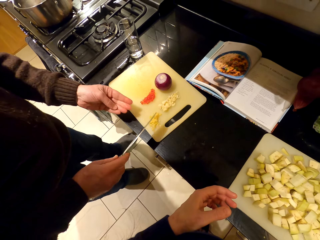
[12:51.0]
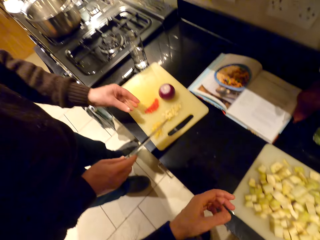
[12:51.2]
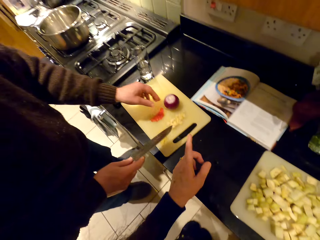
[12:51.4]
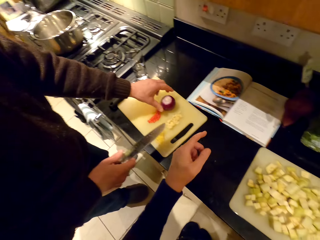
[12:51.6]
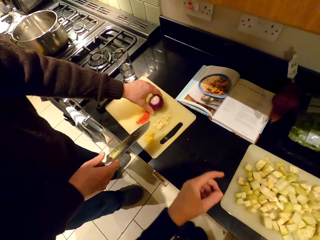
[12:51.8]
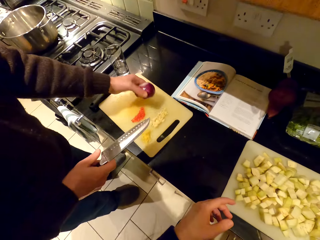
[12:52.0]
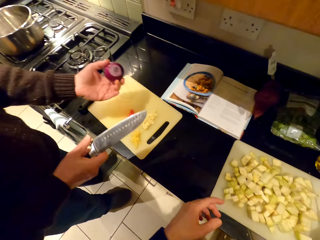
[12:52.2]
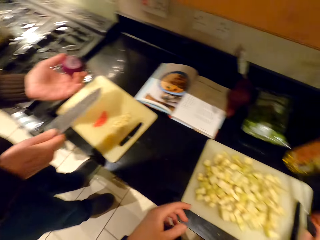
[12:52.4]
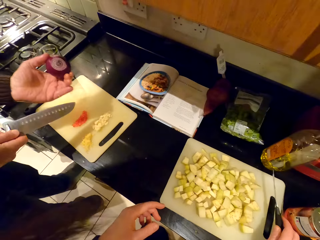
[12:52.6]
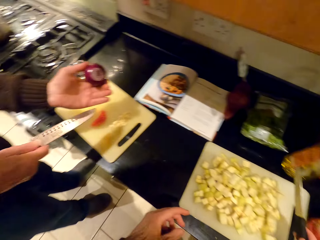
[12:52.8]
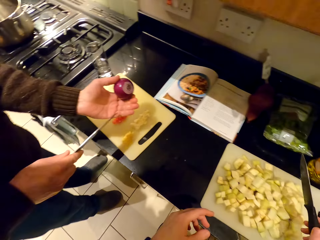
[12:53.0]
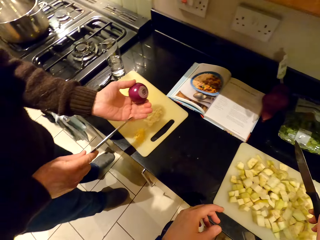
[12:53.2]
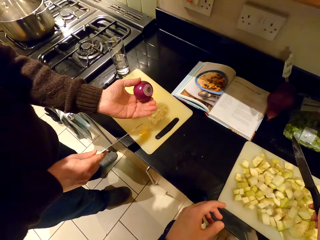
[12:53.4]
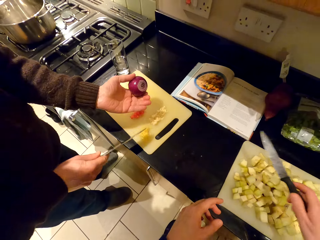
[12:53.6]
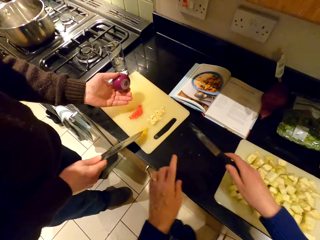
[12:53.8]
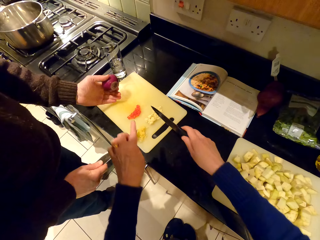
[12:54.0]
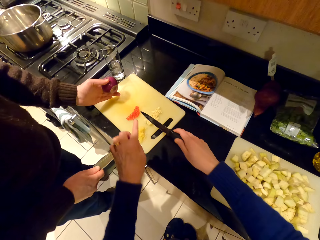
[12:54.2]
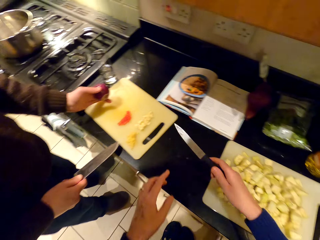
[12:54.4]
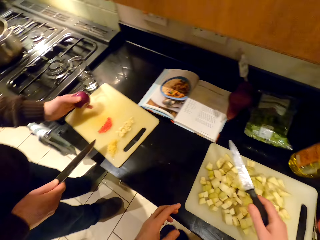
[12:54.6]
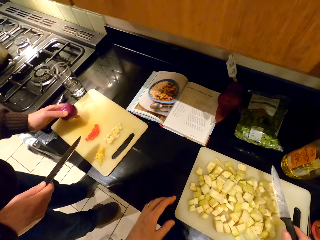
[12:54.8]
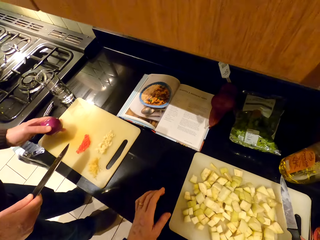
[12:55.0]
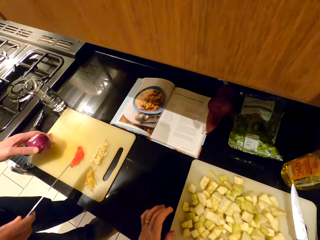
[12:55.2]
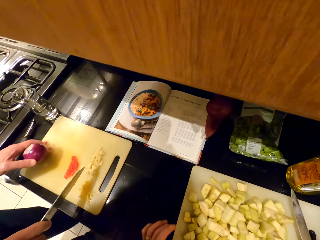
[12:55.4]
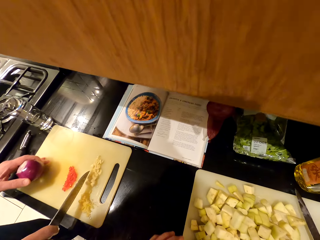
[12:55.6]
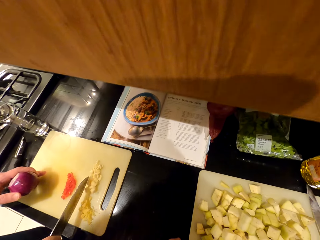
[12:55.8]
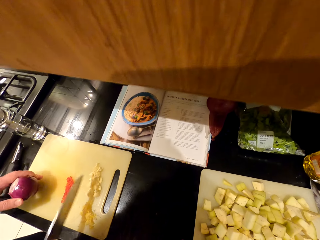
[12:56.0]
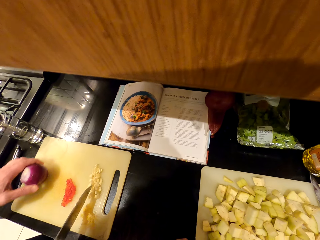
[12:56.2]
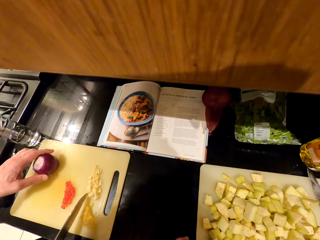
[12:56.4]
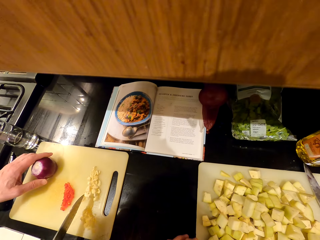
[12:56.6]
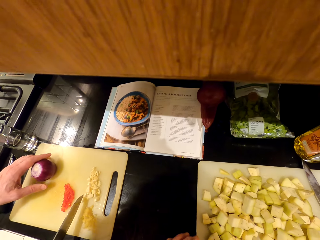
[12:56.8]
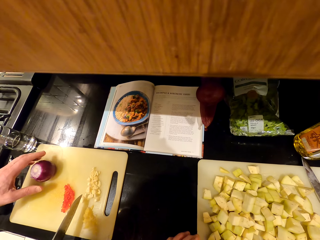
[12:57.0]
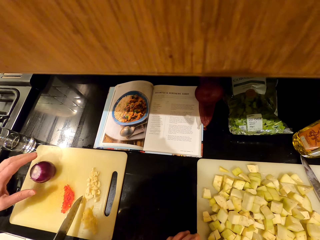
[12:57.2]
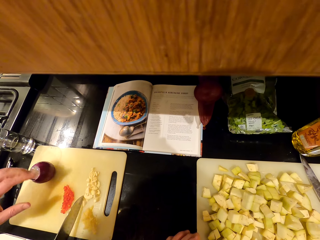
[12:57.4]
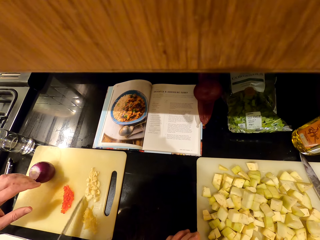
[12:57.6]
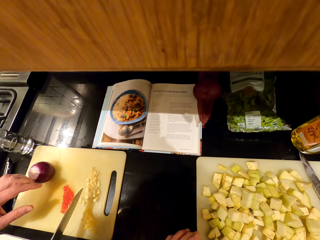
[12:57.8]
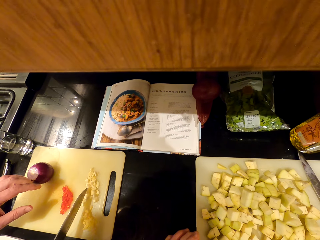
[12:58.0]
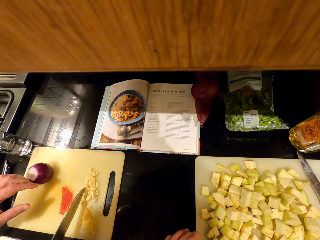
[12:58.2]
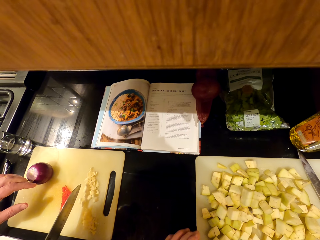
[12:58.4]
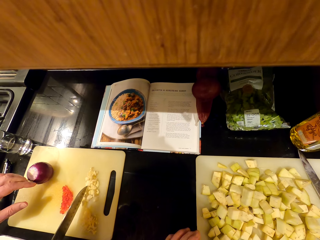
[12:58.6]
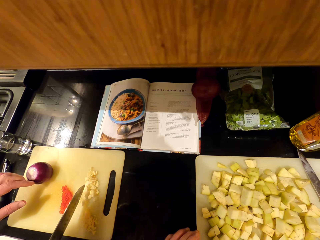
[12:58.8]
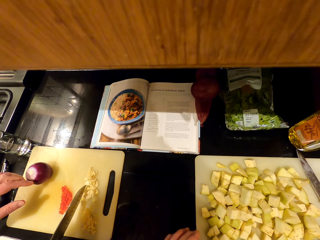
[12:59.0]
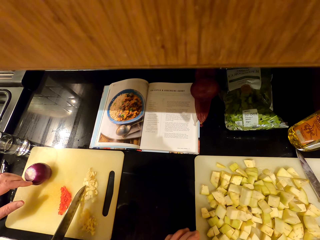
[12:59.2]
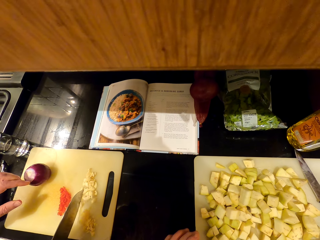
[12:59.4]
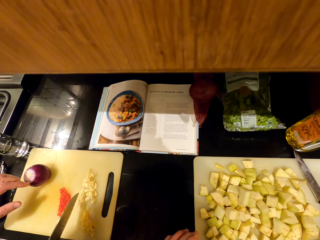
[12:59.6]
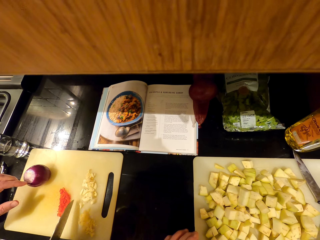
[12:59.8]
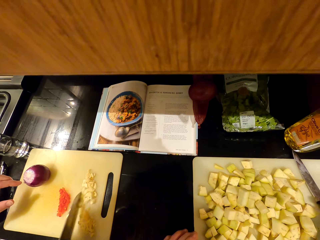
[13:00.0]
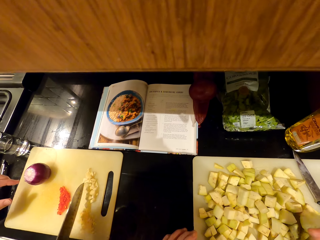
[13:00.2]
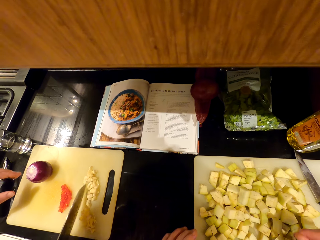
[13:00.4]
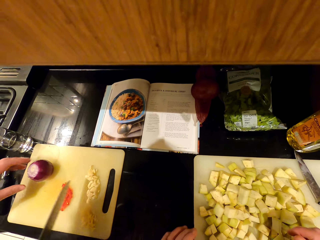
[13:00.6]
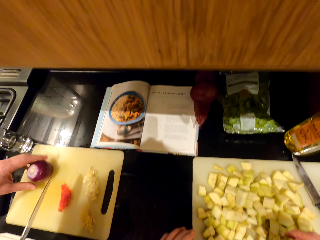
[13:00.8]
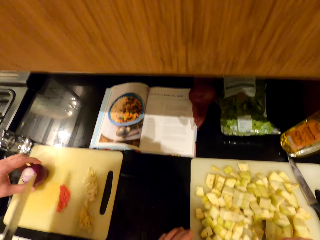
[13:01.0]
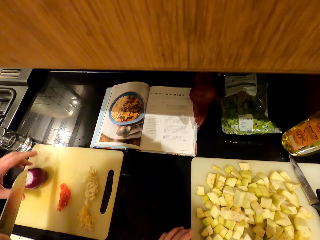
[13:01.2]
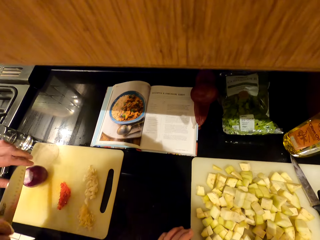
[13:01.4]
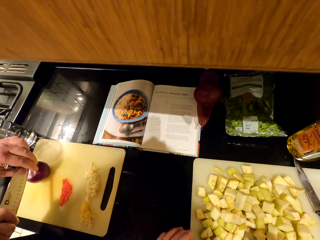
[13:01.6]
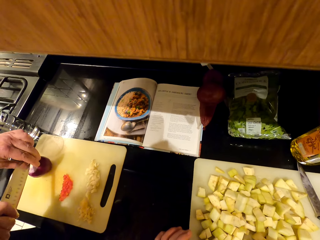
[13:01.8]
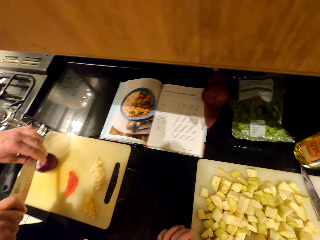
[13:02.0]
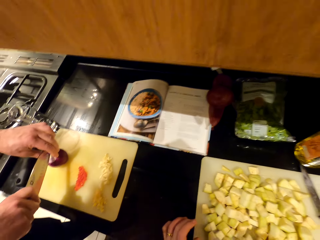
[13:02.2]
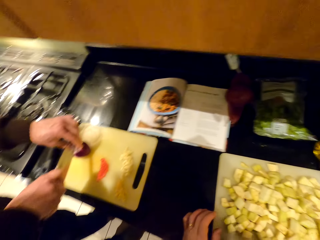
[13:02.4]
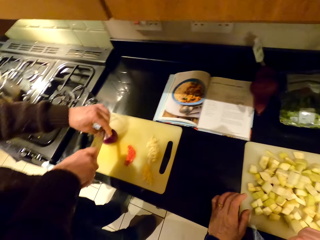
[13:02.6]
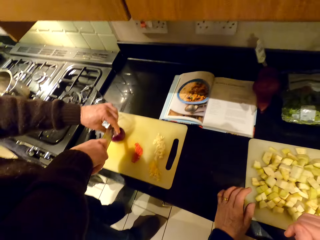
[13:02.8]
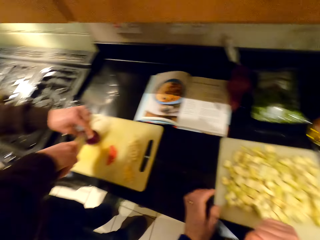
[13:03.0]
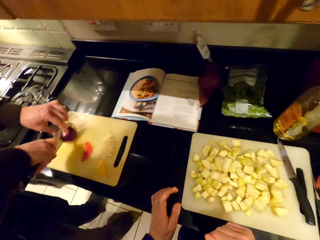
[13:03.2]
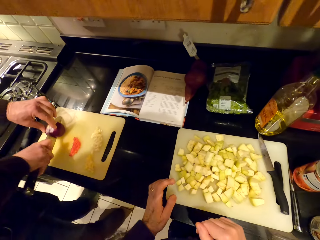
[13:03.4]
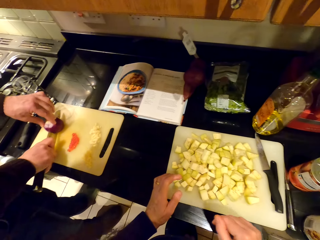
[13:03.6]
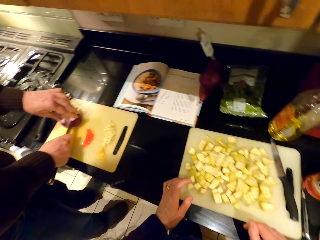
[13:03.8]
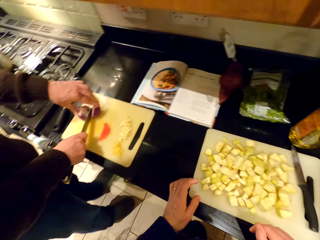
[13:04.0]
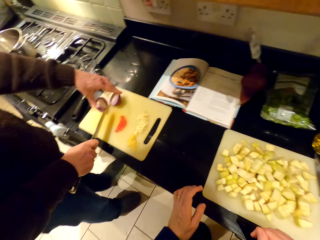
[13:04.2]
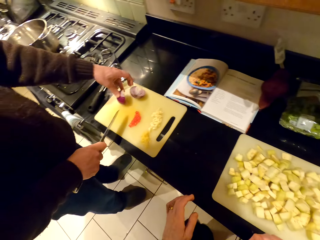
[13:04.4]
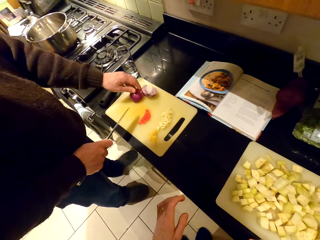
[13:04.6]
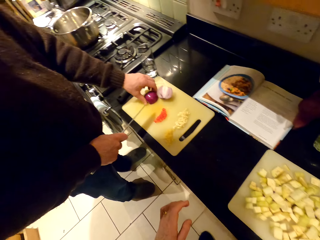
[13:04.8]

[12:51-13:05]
The person picks up the onion. The camera wearer points at the board, moves the hand, and places the knife on the chopping board. The person puts the onion on the chopping board. The camera wearer looks around. The person chops the garlic and cuts the onion.

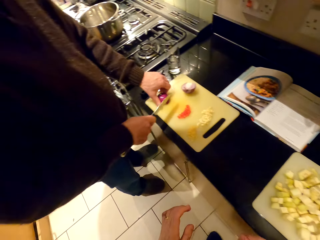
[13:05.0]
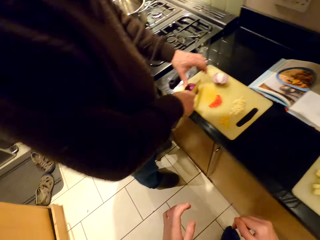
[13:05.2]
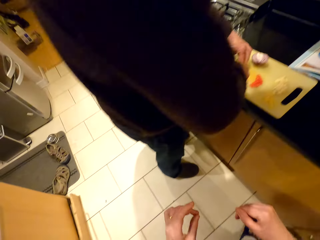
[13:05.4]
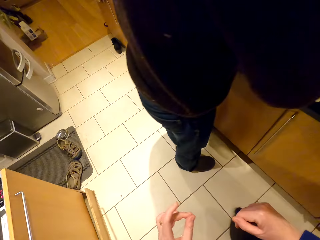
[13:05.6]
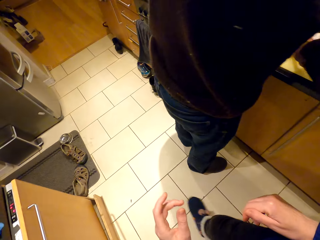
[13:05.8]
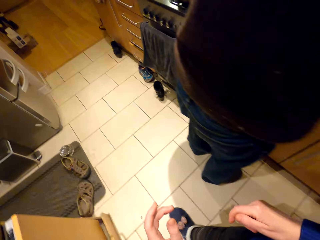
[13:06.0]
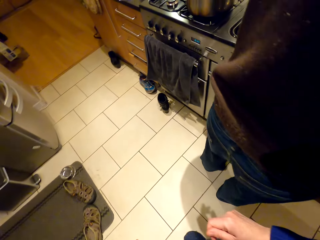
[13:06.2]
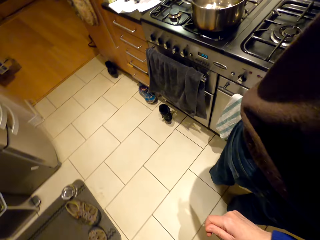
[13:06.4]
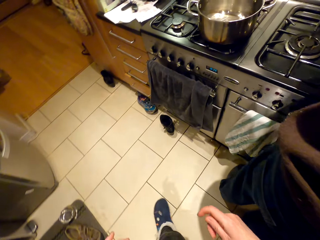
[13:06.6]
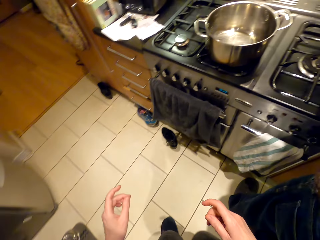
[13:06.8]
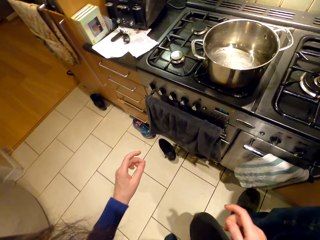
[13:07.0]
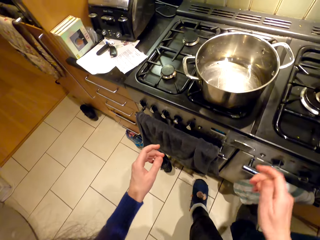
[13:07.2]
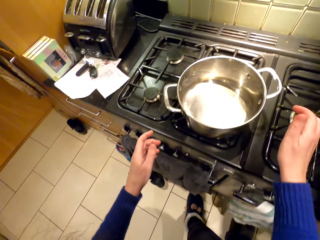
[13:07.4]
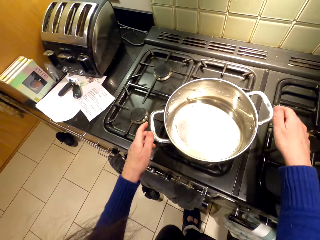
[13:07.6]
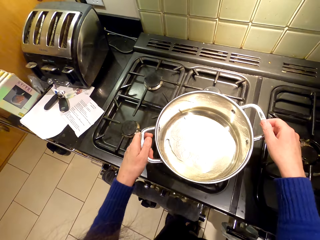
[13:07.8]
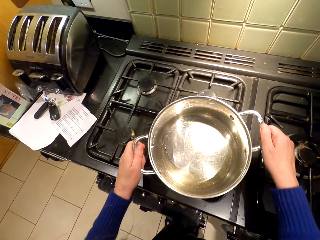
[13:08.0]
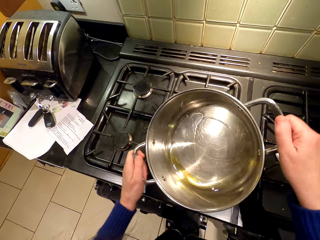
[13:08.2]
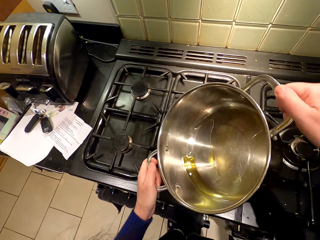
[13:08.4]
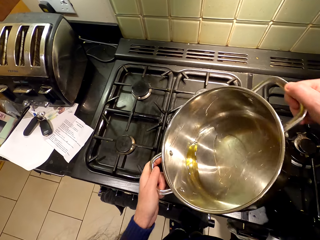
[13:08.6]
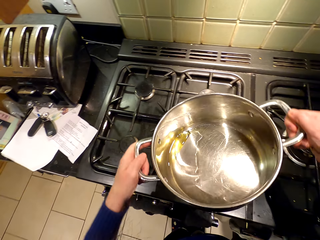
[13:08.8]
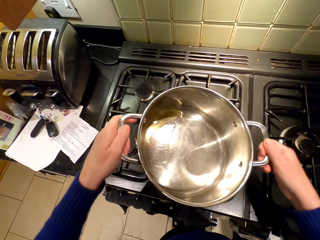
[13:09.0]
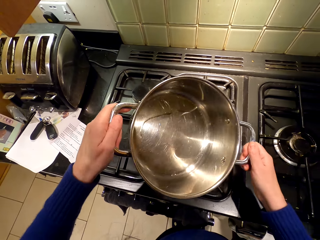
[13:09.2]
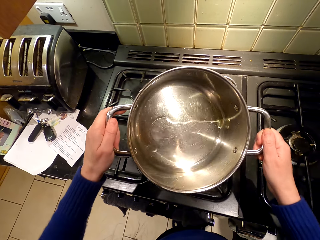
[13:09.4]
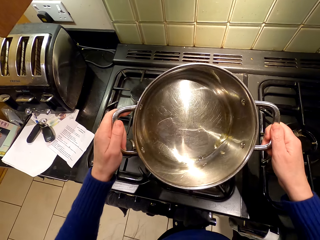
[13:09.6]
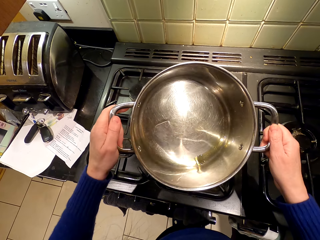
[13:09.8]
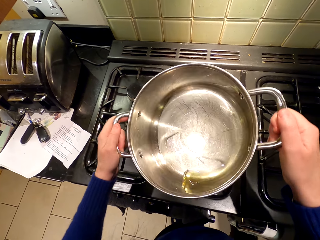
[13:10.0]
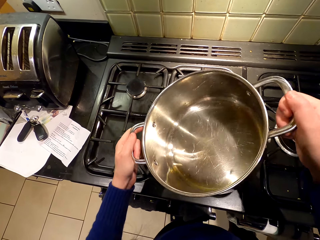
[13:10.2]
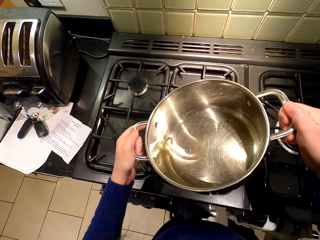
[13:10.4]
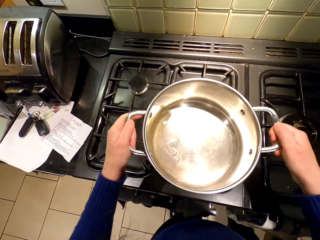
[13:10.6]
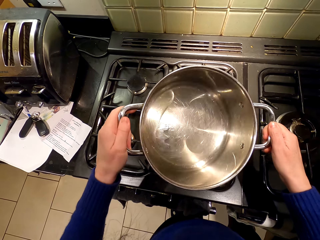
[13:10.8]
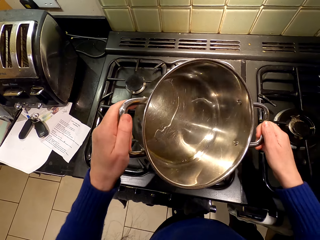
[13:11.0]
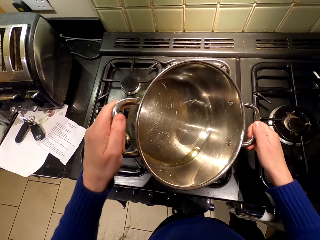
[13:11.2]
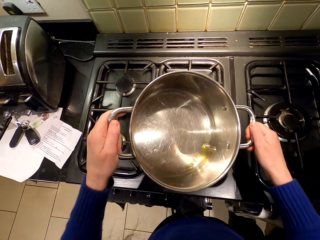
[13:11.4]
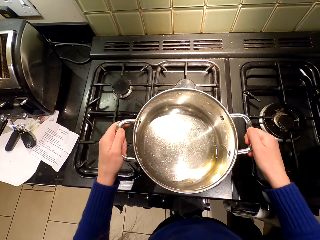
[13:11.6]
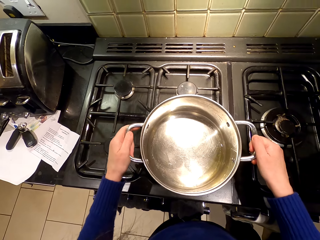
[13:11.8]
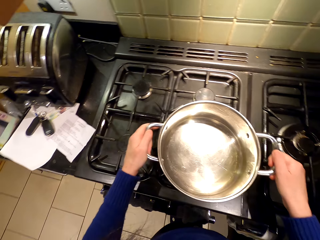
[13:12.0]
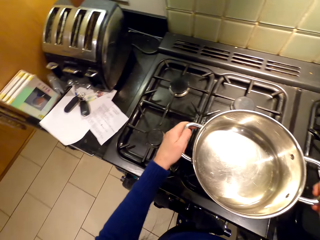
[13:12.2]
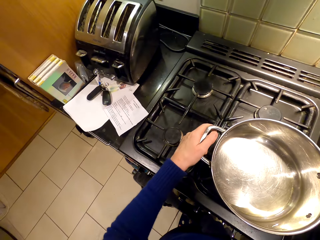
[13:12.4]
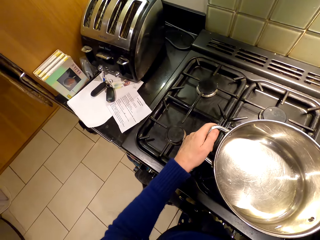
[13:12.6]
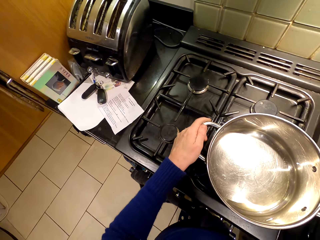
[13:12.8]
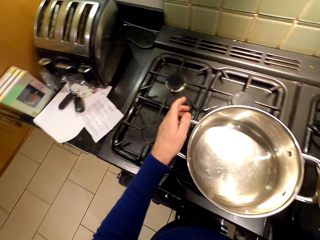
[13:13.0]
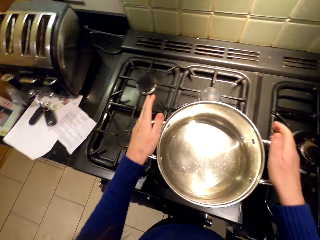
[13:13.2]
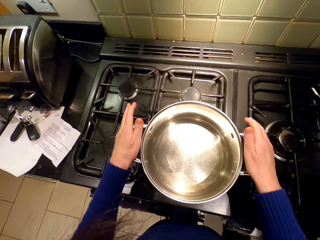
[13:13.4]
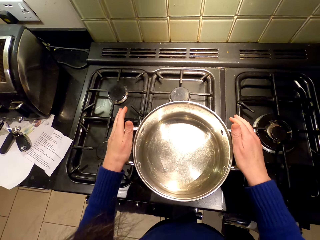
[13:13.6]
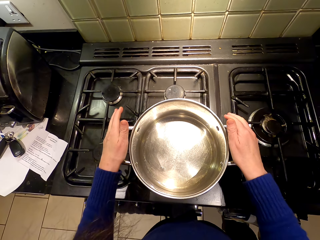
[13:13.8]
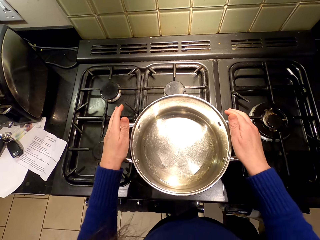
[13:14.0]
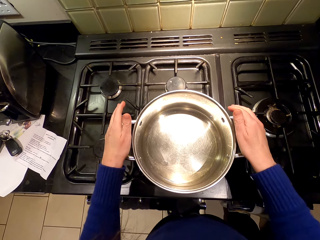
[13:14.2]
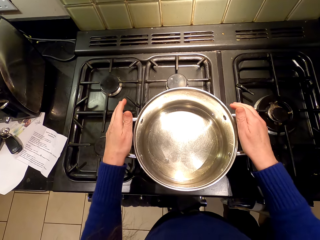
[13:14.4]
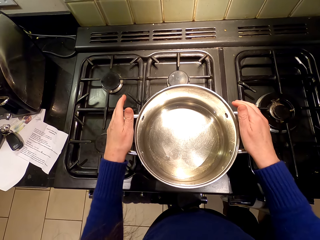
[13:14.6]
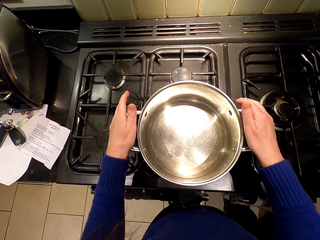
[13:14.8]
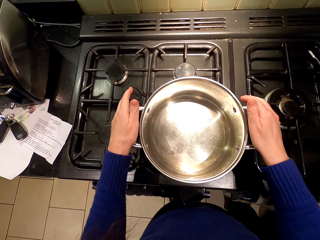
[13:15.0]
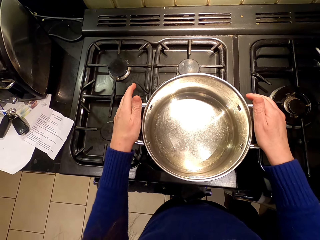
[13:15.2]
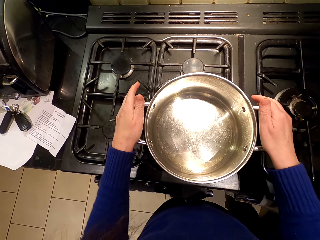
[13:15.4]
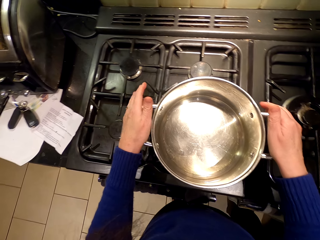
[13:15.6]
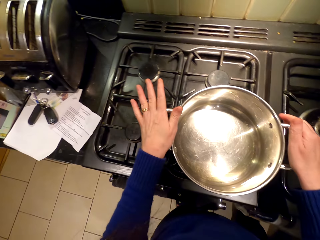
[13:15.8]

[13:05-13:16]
The camera wearer walks around the room, shakes the cooking pot, picks up the cooking pot, and turns the cooking pot clockwise. They put the cooking pot on the stove and hold the cooking pot.
